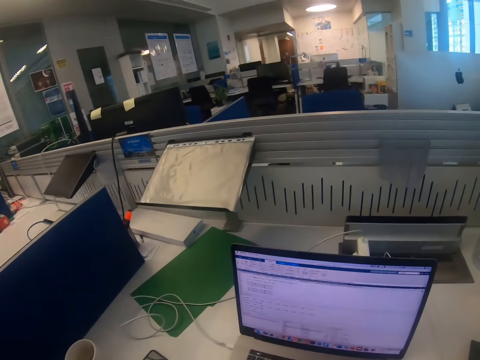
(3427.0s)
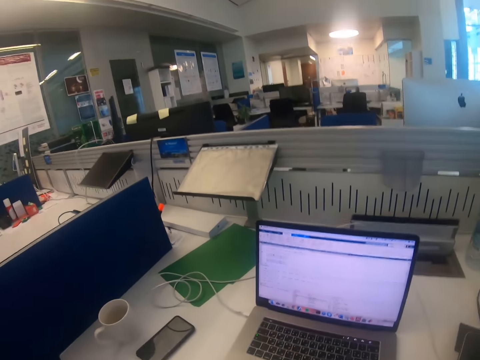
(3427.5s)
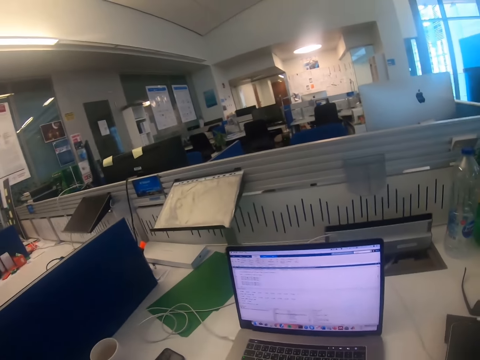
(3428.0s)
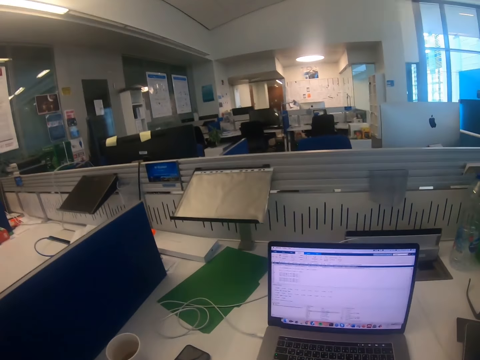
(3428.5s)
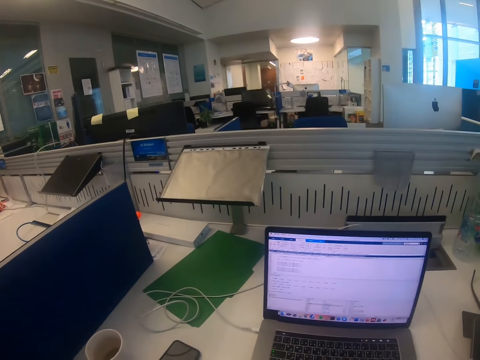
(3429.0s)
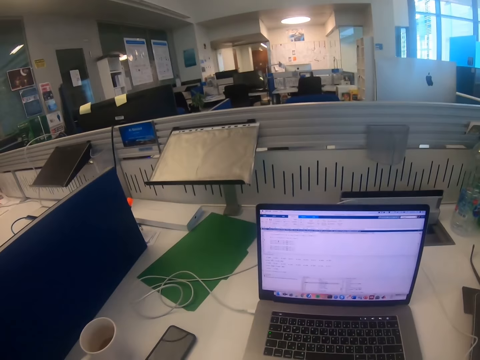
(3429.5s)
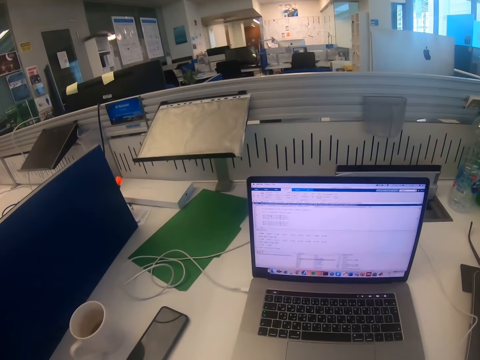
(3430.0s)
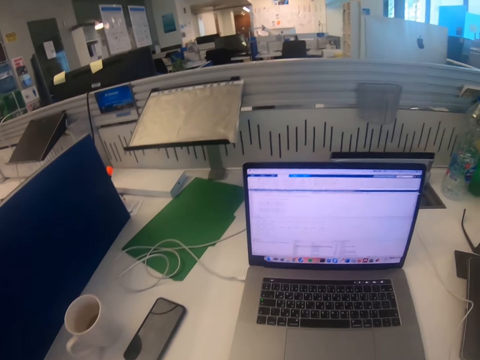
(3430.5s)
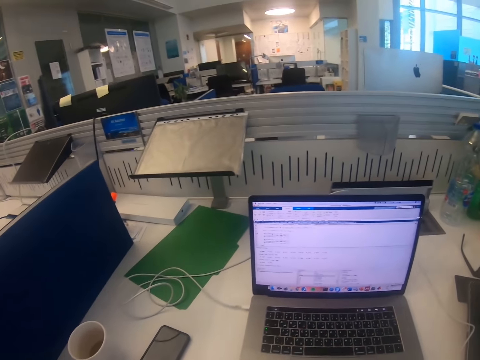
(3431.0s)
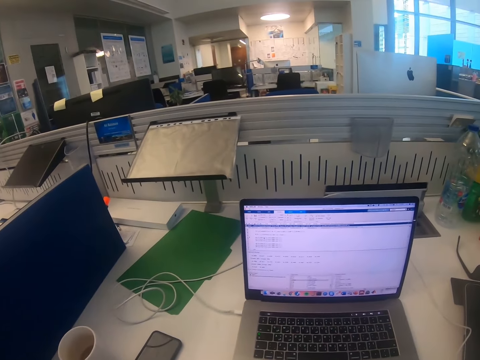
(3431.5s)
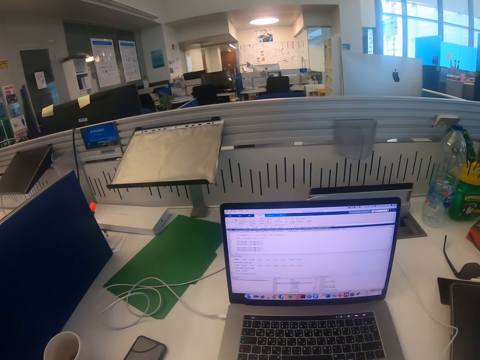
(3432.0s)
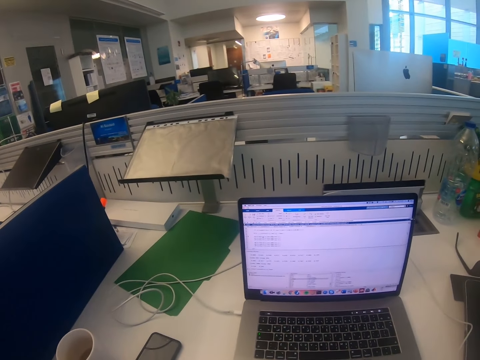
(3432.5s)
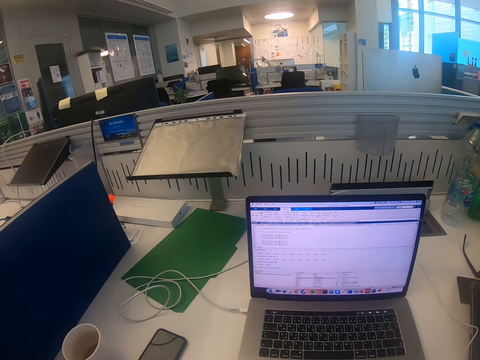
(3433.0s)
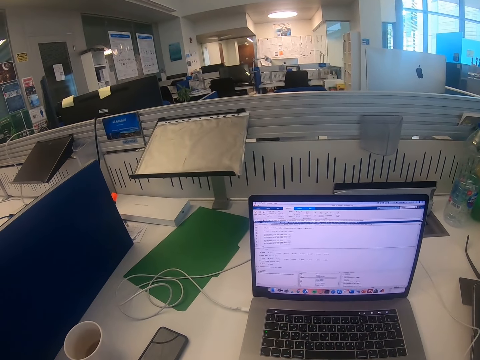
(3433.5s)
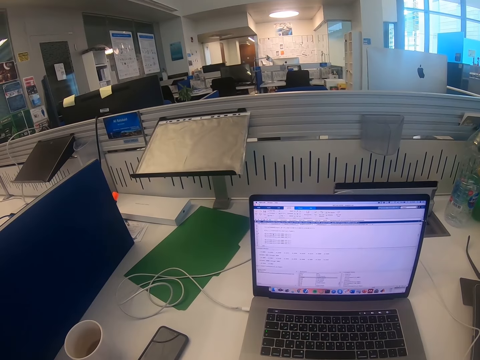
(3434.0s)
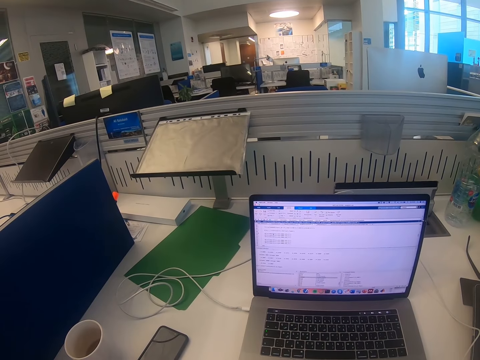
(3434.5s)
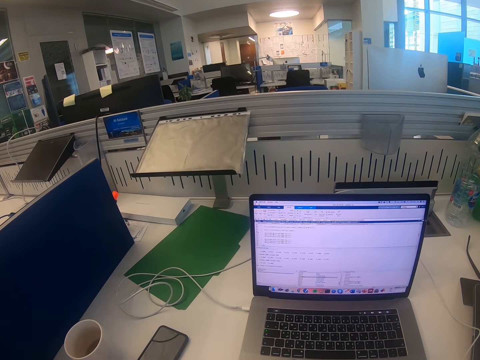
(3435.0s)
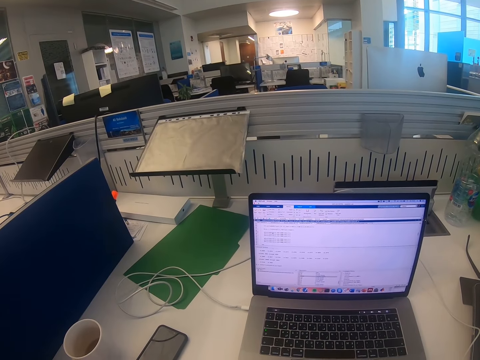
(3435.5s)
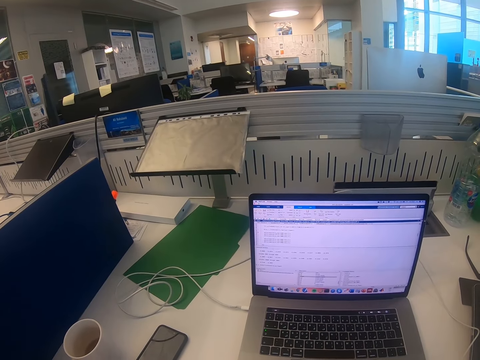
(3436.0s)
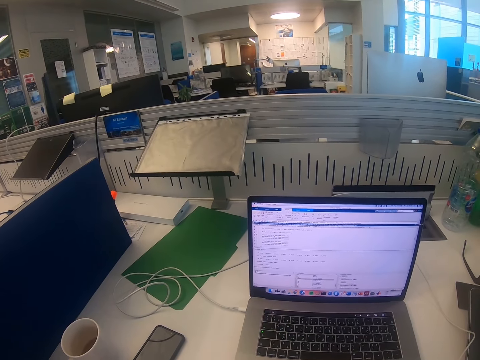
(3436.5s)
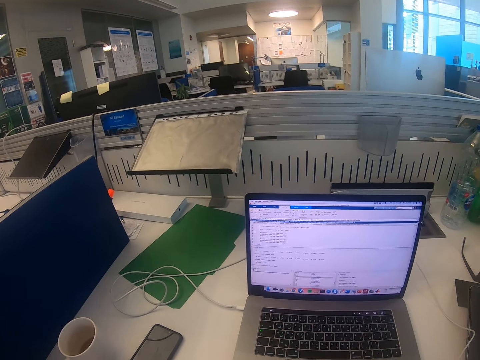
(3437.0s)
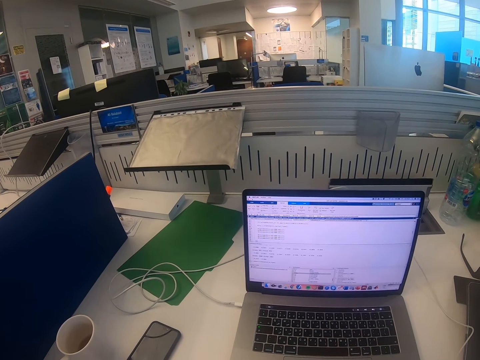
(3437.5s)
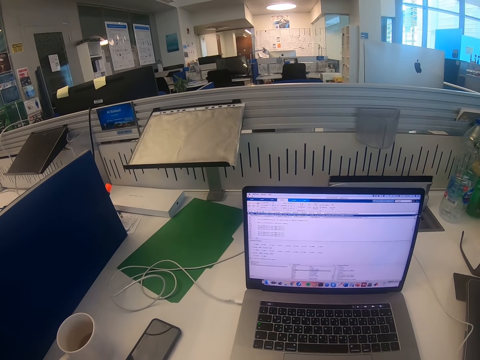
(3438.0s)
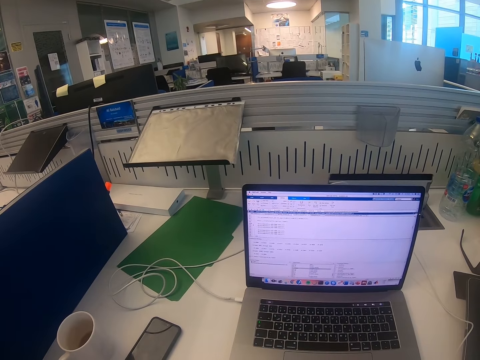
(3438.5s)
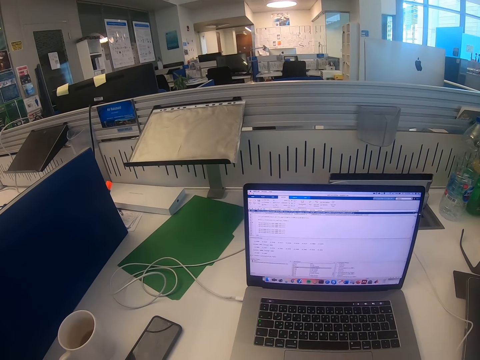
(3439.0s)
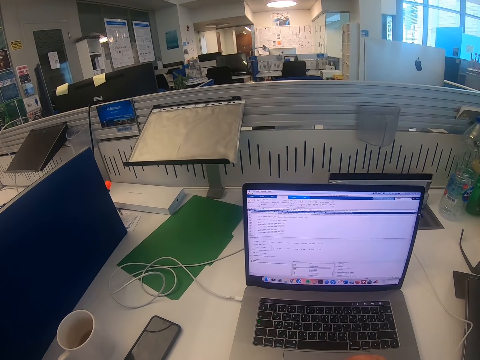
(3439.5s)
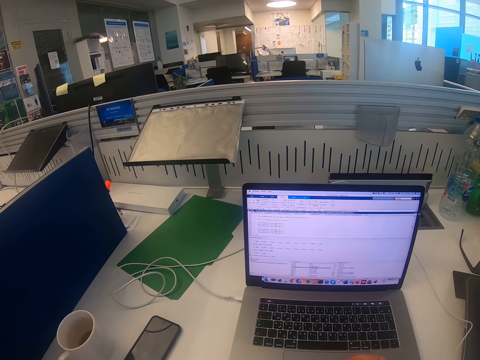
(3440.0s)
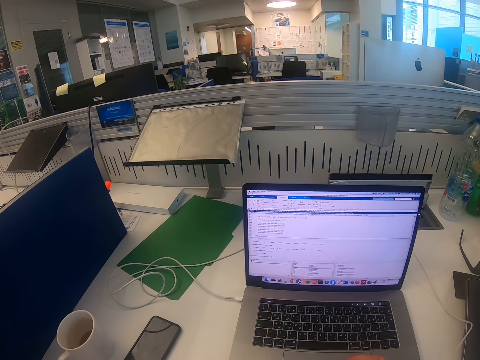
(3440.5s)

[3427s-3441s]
The camera wearer operates a laptop. They stare at the laptop.

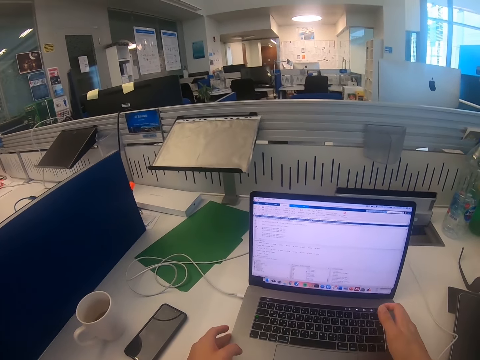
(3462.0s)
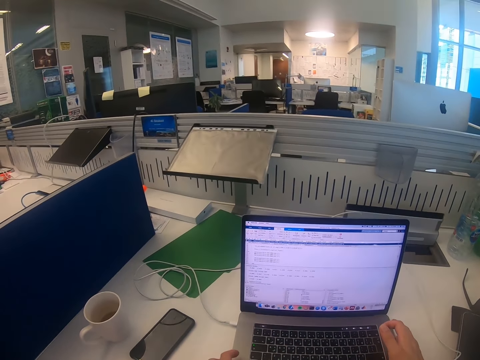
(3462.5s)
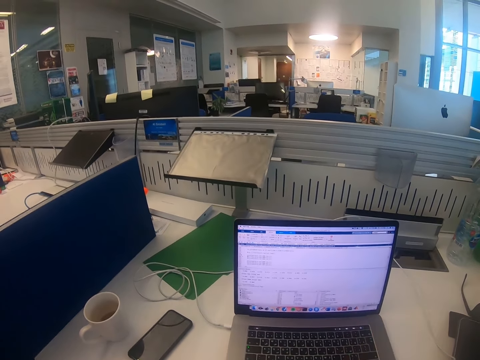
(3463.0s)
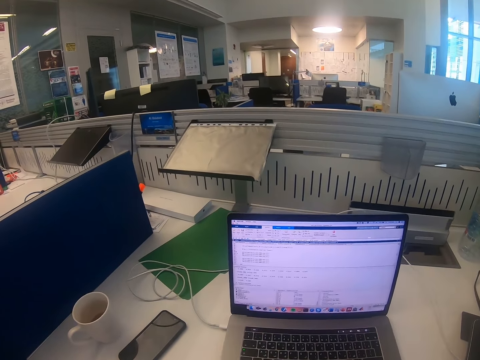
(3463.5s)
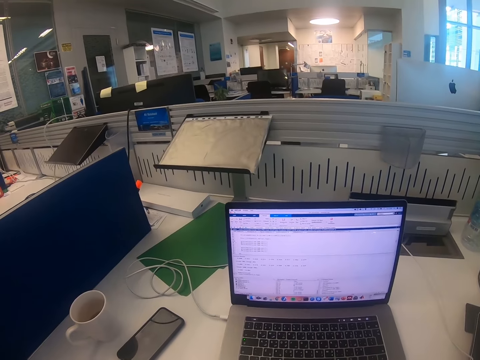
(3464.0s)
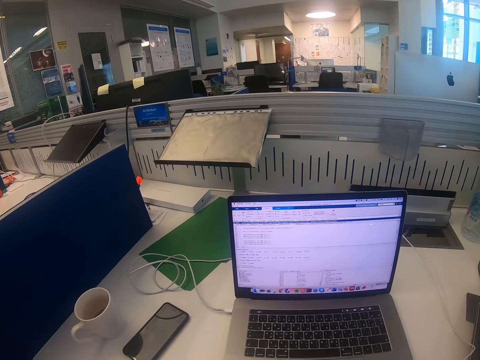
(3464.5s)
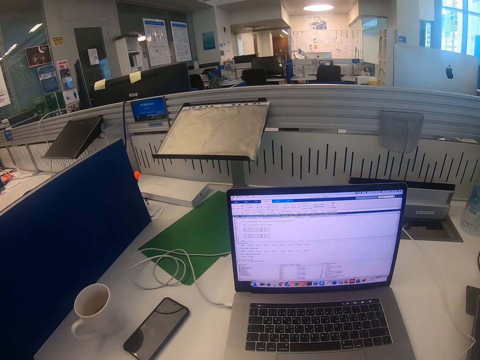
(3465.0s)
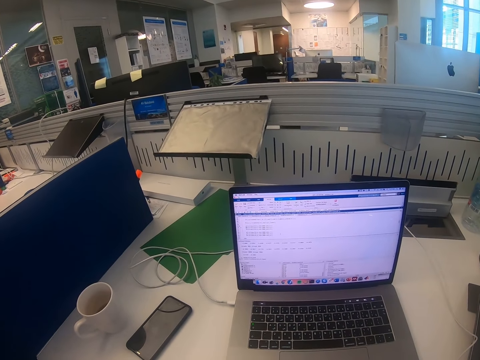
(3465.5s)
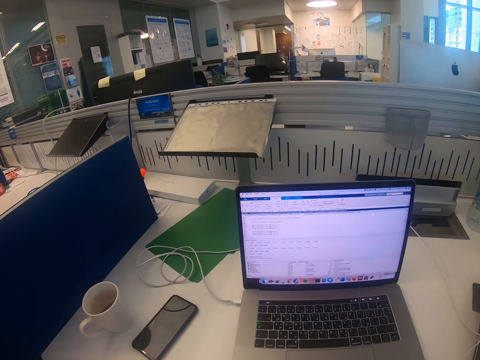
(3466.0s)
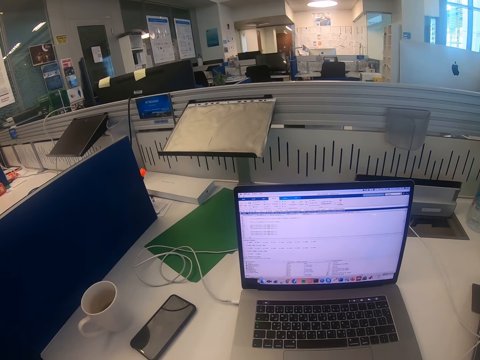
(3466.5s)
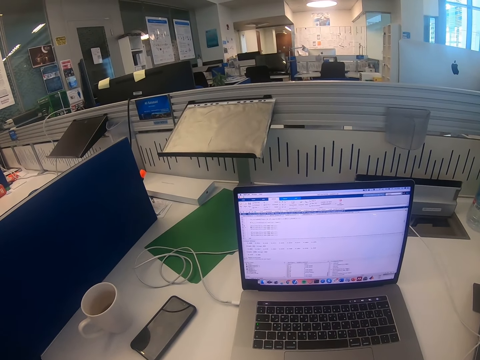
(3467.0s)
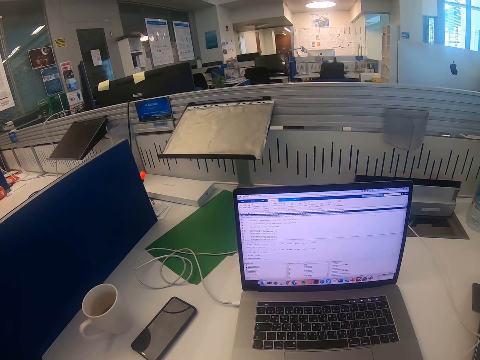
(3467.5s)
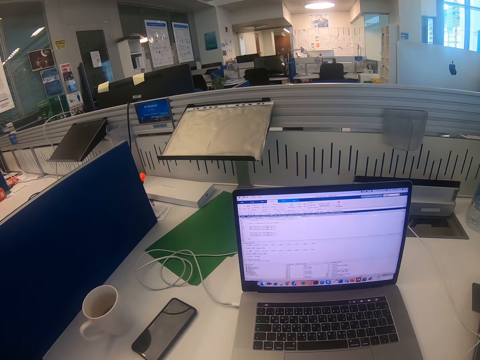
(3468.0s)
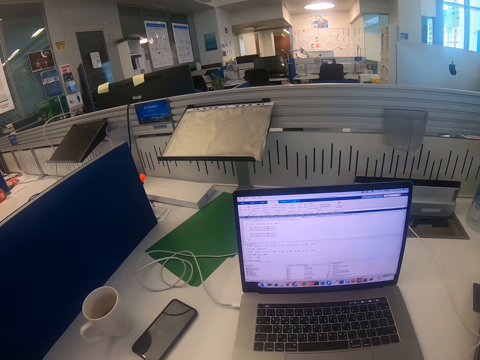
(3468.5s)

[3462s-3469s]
The camera wearer moves the laptop in front.

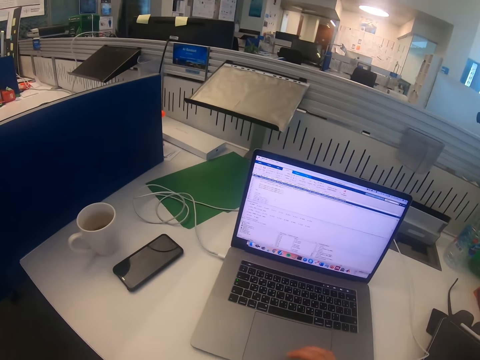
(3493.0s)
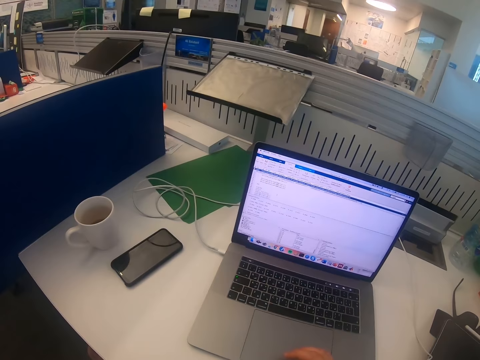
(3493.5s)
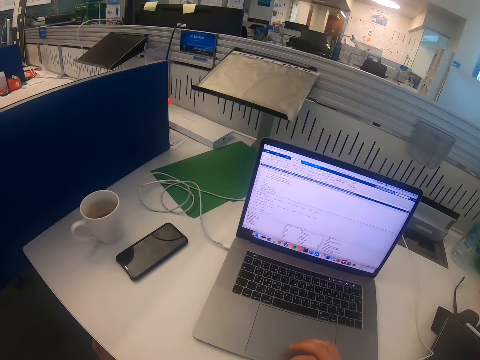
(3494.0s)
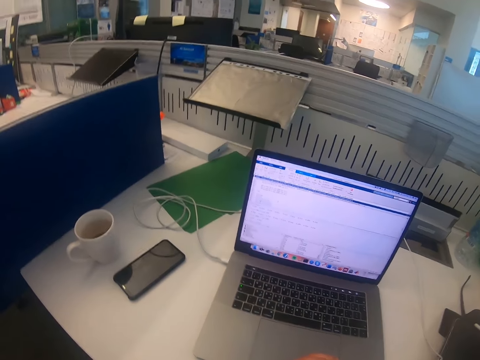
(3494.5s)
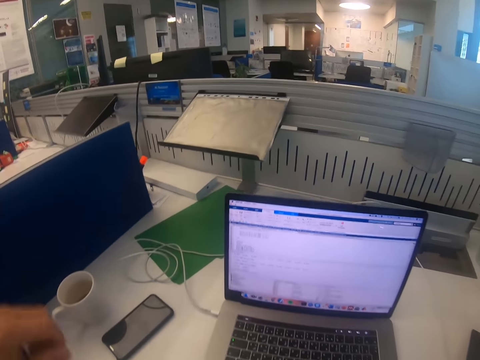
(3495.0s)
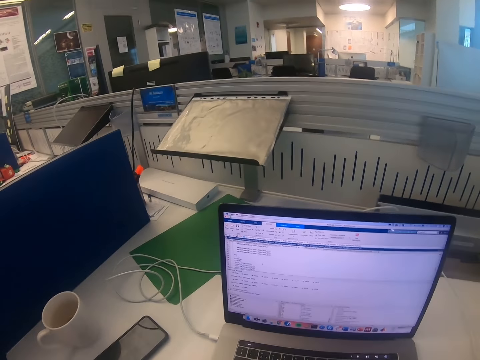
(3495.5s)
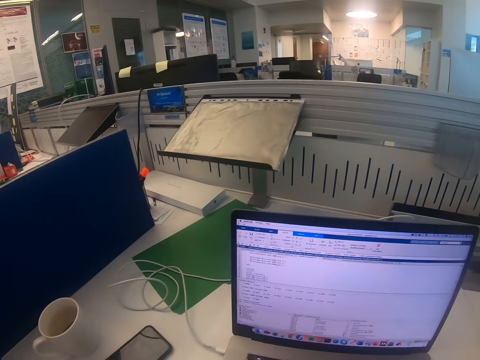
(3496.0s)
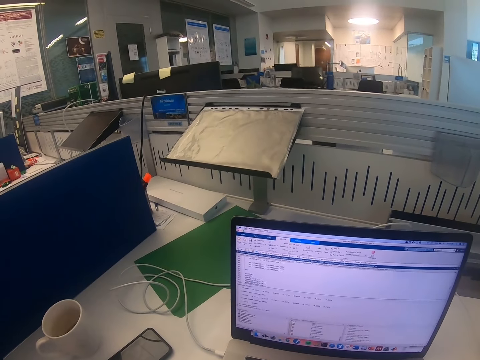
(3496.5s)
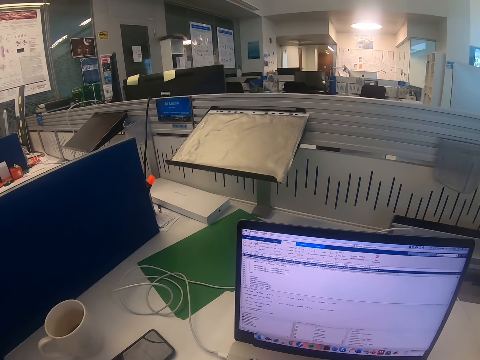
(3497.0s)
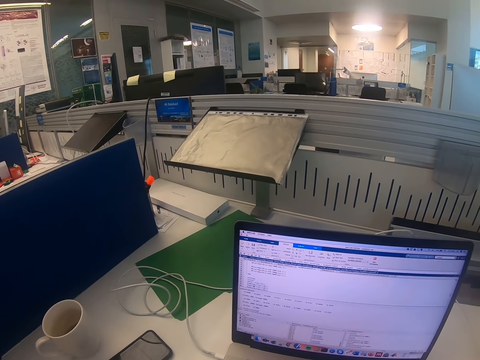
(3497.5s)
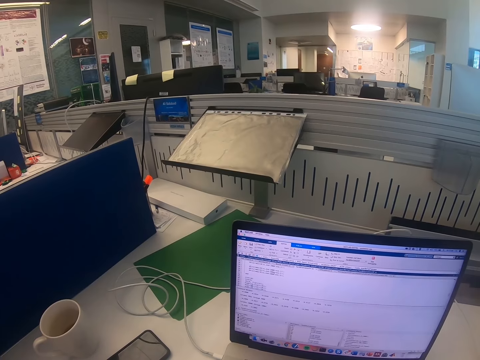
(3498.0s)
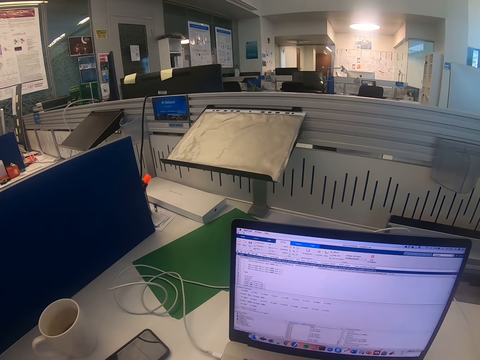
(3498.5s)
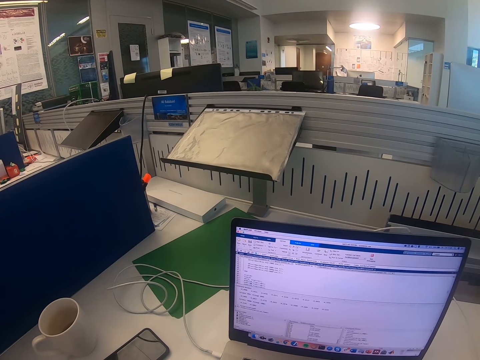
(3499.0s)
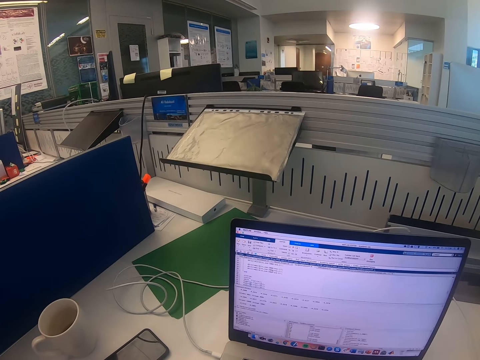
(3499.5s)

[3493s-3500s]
The camera wearer scrolls the laptop.
